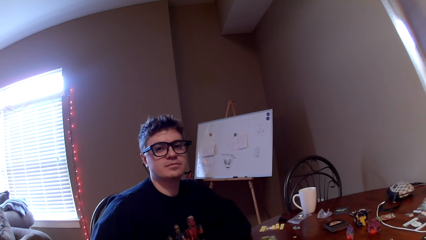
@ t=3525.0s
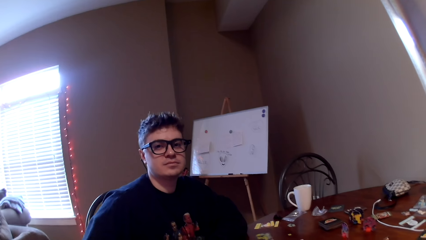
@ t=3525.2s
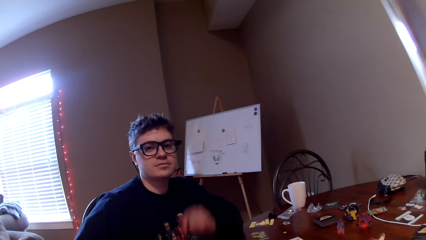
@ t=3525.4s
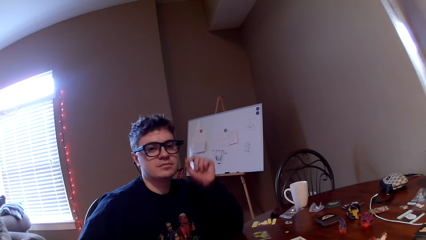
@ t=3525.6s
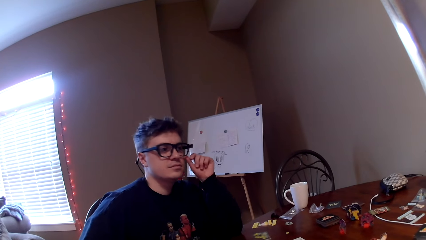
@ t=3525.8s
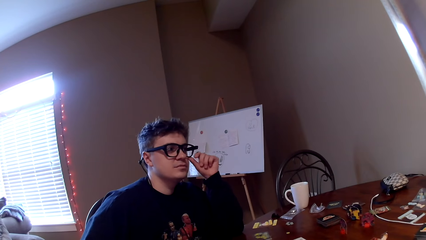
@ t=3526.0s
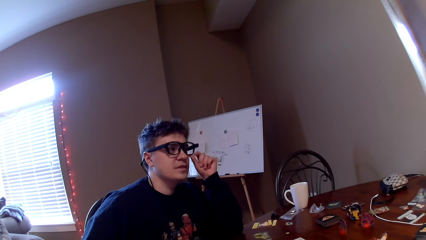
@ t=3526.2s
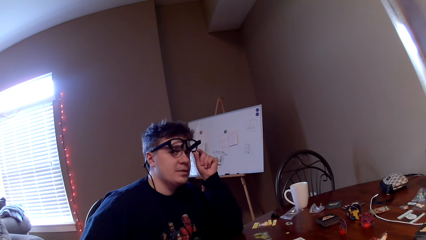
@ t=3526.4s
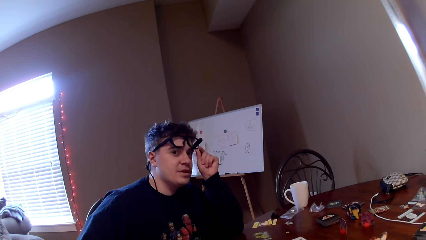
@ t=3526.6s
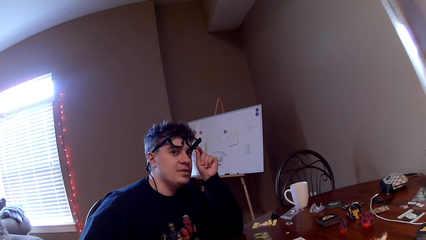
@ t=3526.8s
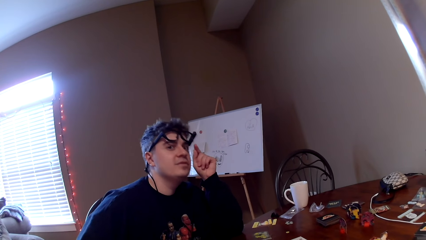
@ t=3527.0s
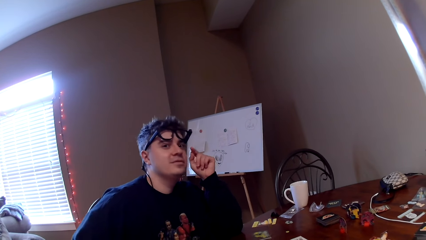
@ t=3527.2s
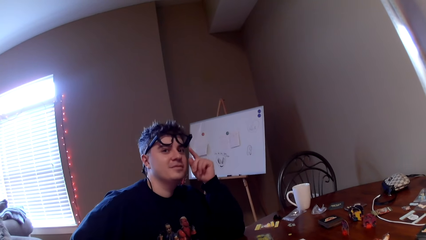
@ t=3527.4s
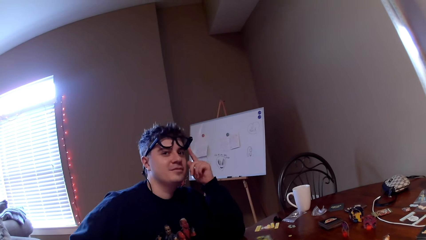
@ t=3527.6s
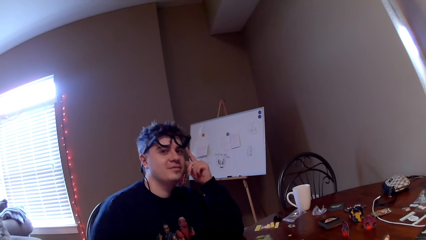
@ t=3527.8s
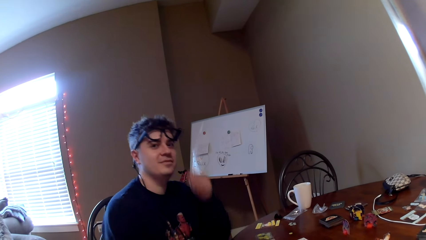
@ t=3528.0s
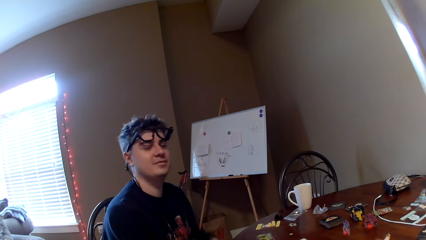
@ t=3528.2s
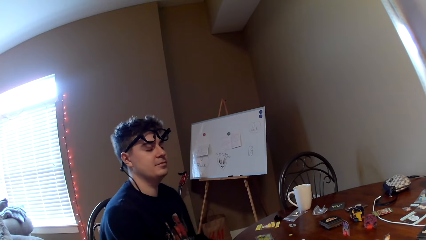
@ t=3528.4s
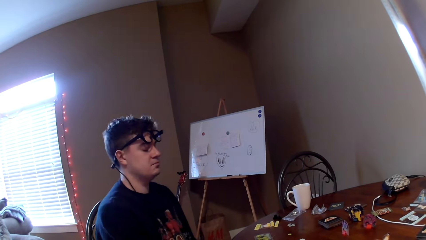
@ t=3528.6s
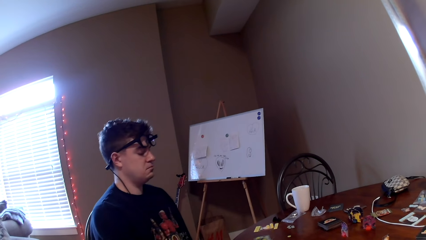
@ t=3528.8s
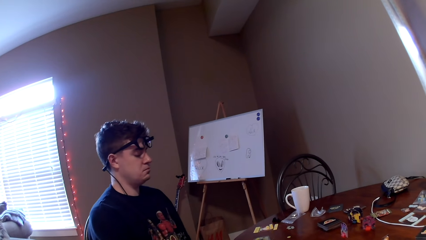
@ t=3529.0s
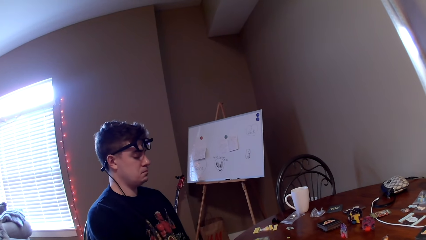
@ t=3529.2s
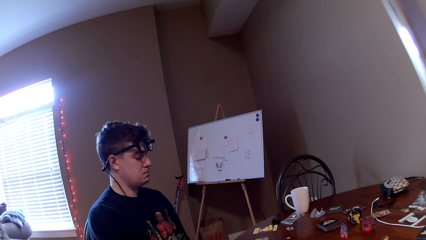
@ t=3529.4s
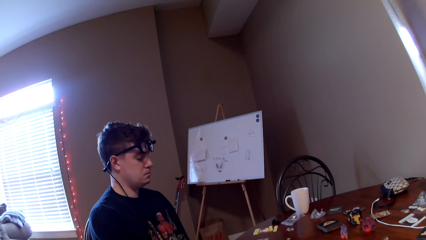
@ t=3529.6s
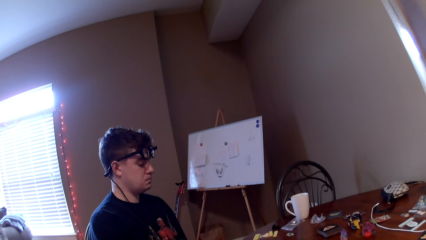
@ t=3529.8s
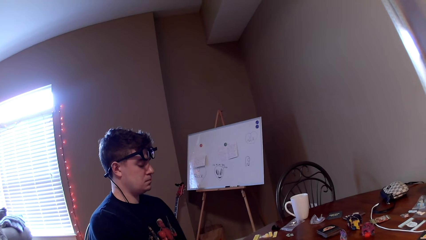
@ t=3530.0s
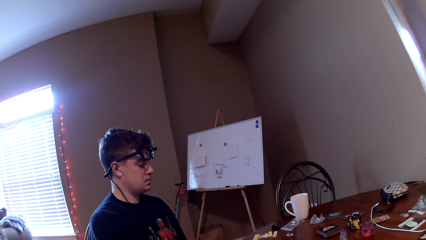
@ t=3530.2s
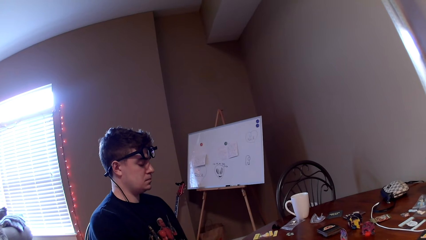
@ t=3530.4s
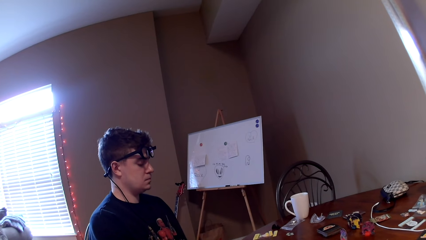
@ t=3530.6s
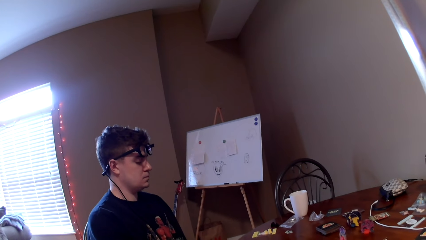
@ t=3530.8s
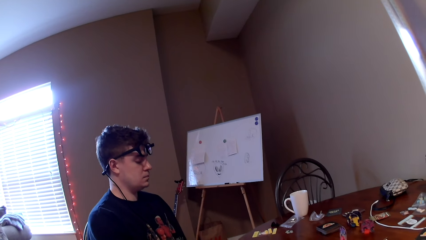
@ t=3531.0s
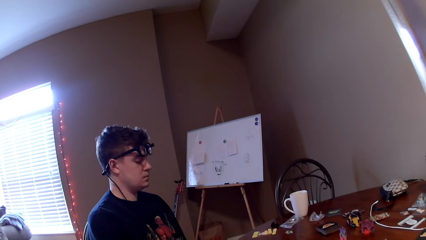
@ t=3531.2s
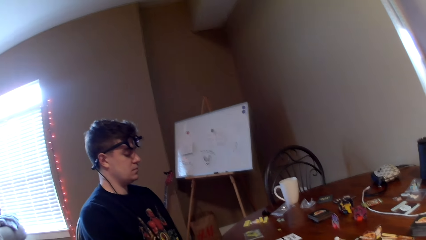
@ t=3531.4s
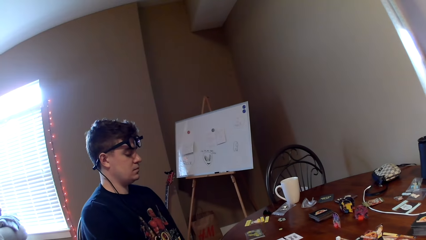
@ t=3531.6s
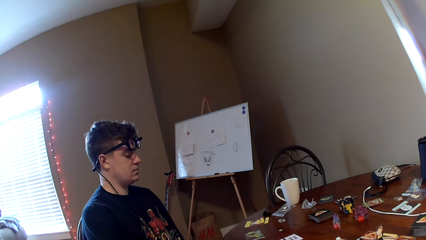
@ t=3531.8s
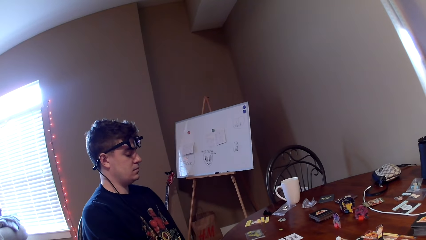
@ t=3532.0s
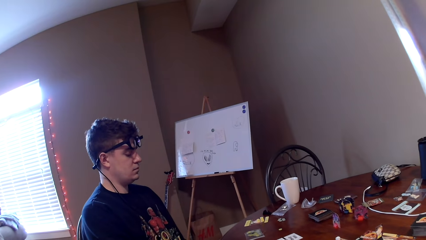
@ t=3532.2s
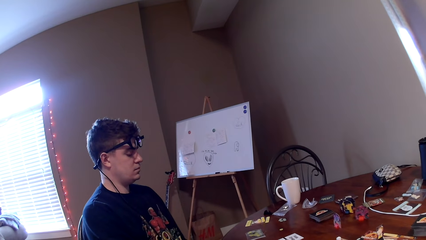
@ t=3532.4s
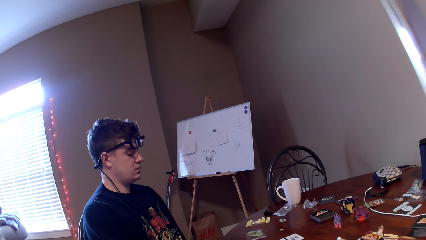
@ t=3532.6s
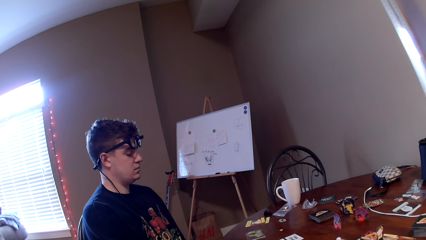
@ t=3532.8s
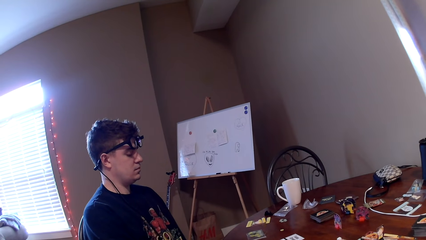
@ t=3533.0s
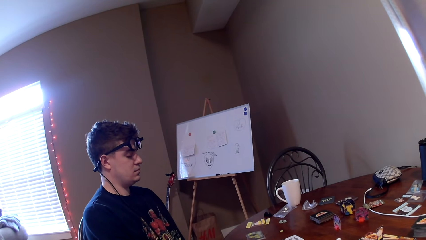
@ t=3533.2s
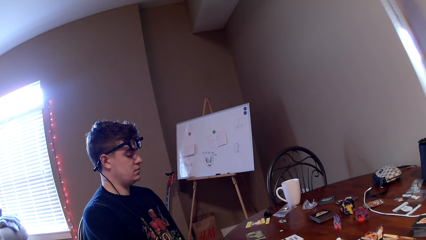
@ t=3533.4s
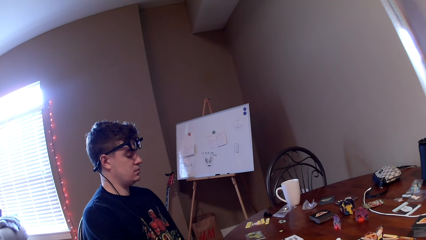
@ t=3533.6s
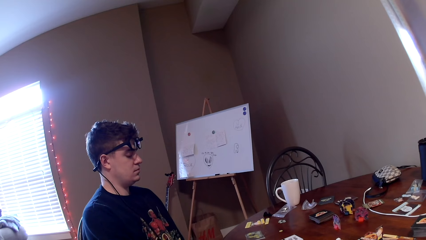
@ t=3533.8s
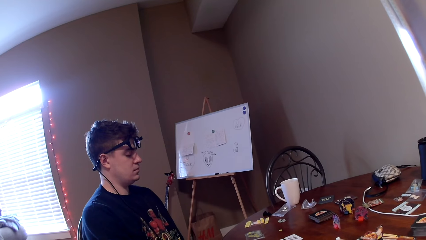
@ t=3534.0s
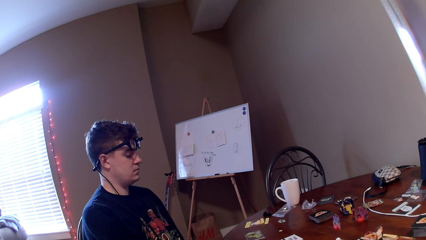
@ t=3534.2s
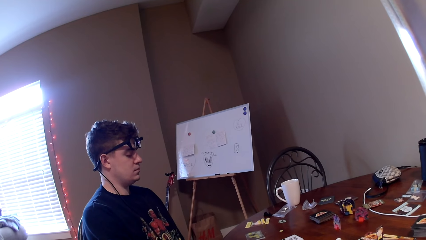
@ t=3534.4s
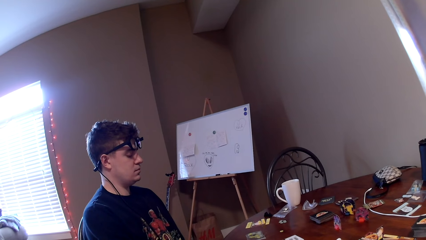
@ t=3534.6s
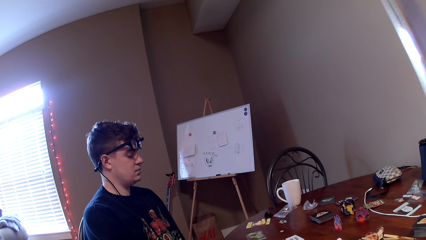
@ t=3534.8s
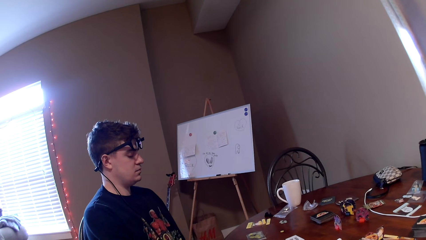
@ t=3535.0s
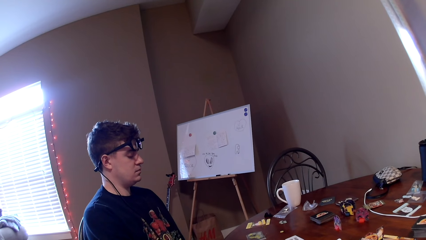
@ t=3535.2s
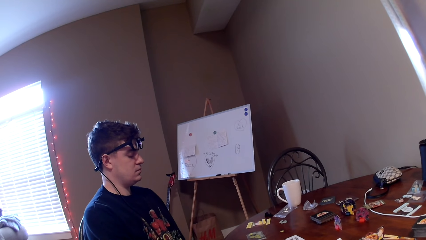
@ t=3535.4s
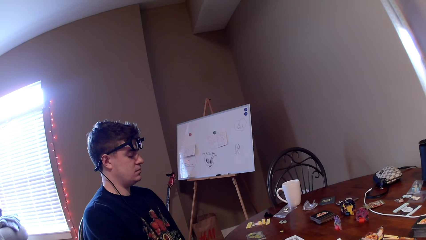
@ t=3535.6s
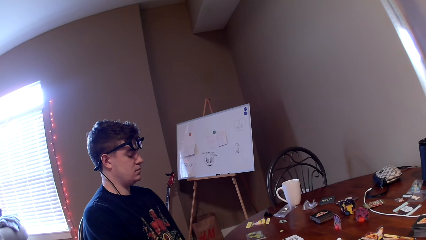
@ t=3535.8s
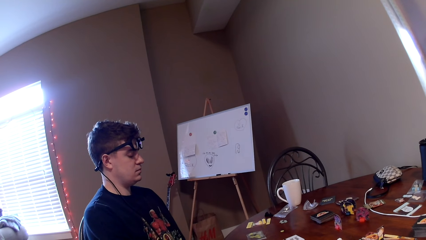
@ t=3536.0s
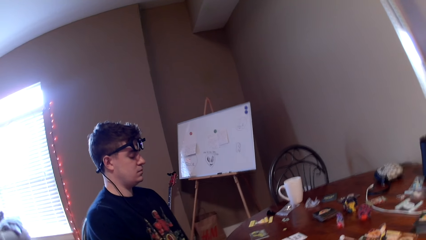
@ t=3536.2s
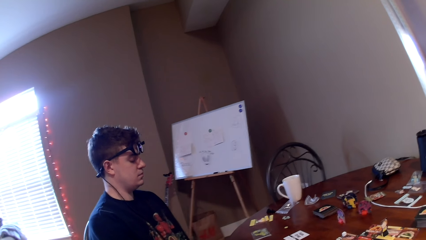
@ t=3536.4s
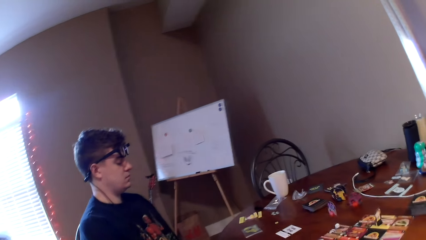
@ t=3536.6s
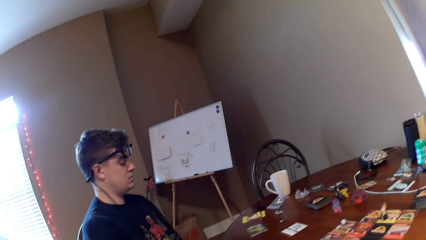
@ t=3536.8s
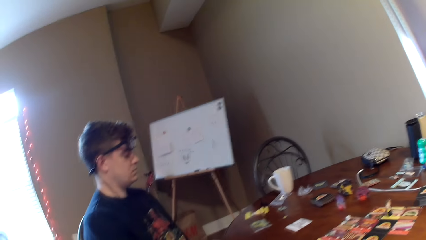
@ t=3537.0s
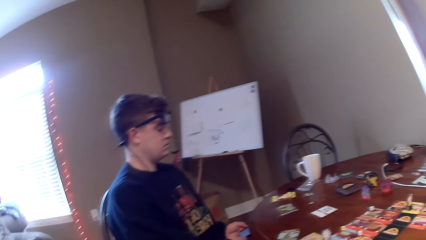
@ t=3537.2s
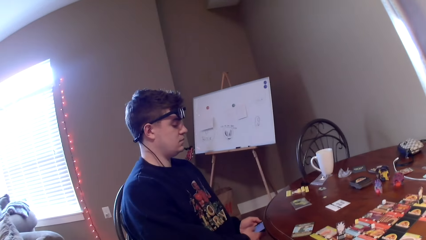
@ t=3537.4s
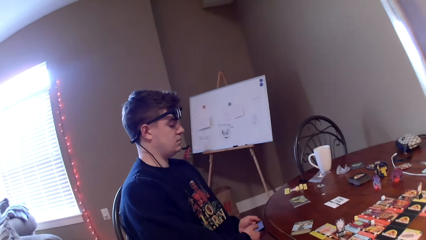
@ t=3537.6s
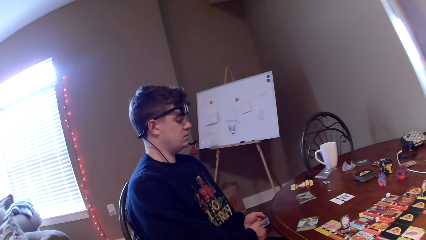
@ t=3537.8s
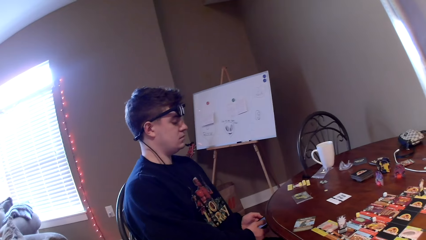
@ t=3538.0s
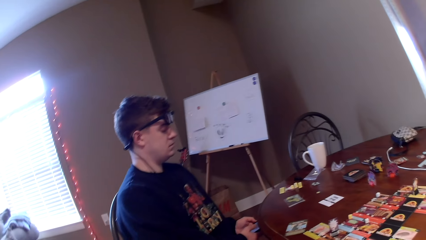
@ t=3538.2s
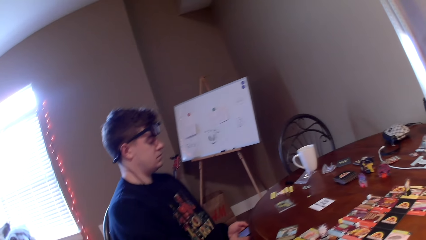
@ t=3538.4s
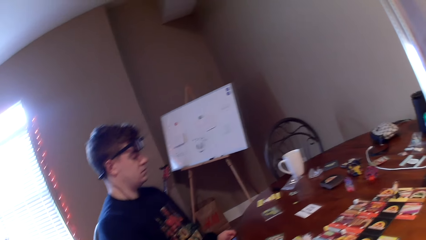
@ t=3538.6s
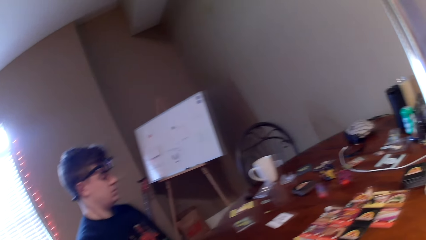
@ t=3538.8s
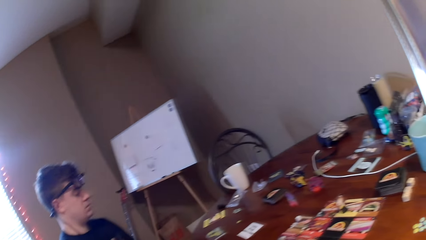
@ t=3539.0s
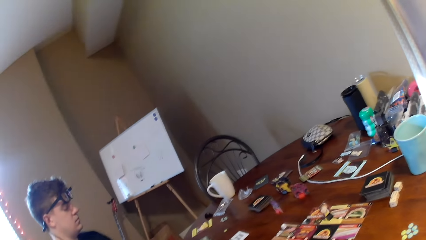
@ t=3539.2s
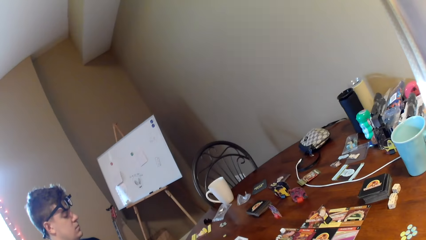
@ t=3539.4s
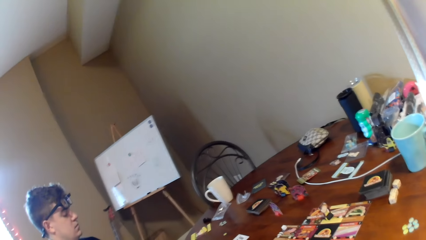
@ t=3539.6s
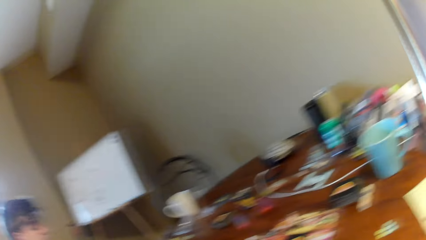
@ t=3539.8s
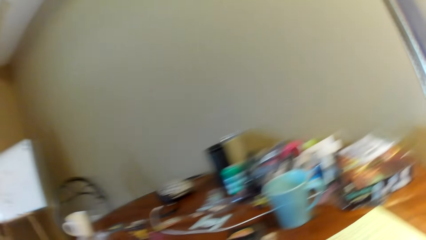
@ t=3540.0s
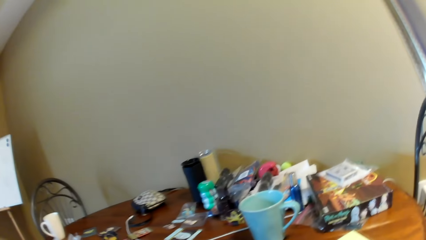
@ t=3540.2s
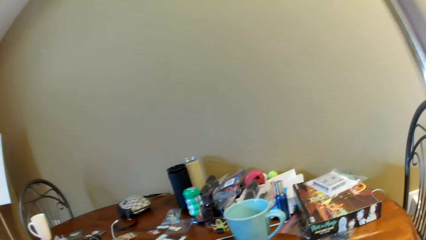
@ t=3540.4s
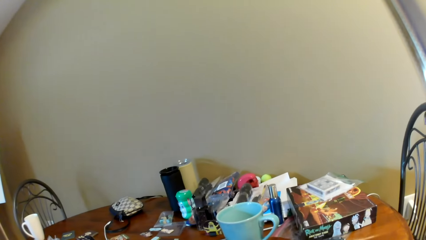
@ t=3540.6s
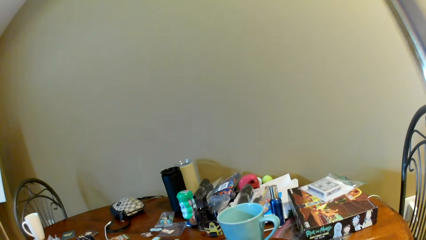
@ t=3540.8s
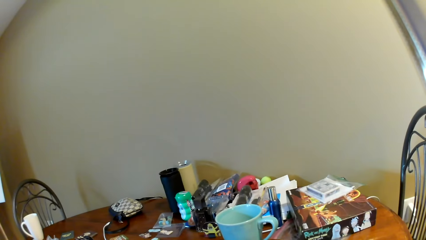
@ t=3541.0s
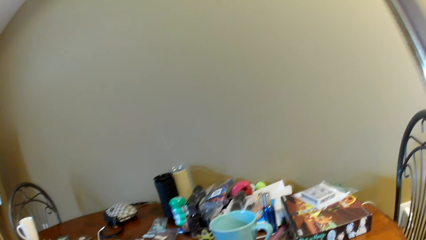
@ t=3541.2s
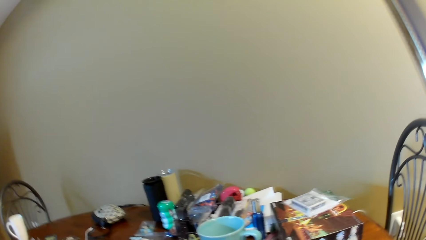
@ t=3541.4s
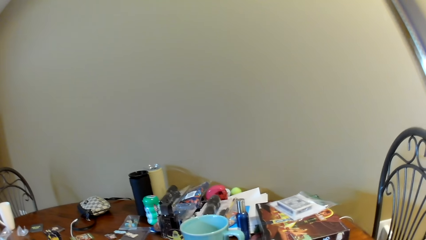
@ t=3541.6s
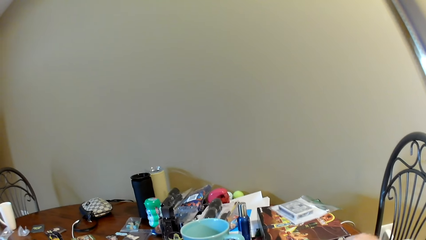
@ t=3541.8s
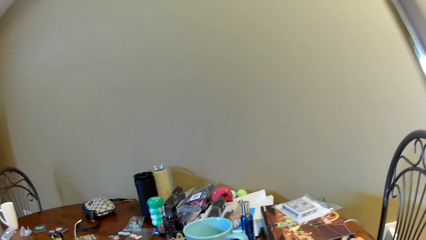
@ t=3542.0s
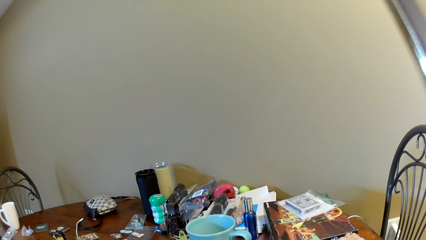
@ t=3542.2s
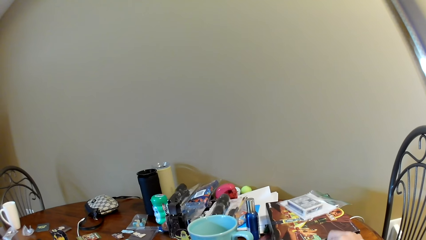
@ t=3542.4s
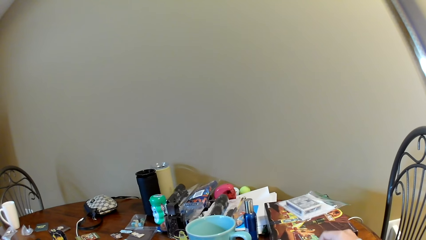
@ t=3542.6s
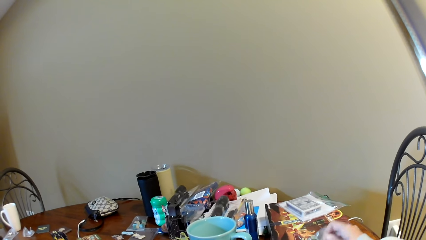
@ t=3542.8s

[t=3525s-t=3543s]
The man moves the eyeglasses. The camera wearer looks at the man. The man operates his phone. The camera wearer looks around. They look at the table.
